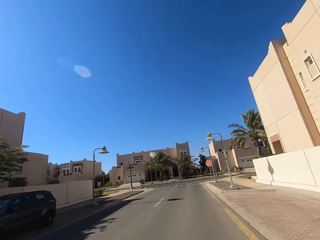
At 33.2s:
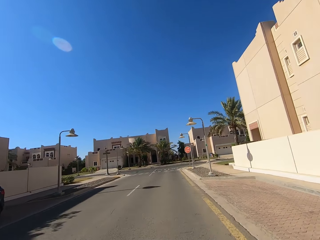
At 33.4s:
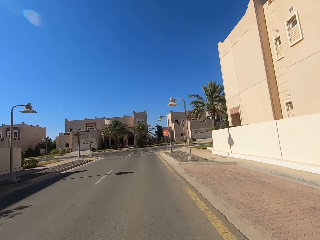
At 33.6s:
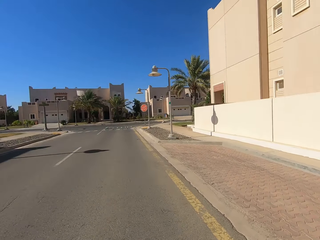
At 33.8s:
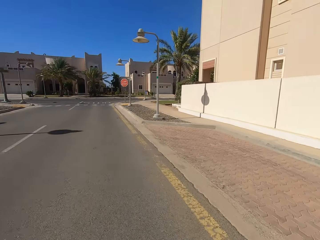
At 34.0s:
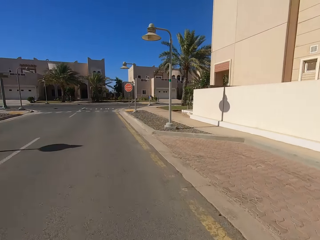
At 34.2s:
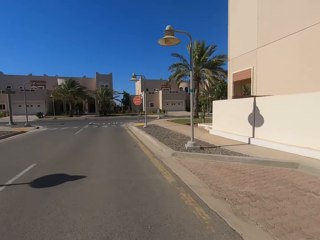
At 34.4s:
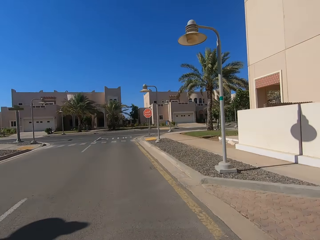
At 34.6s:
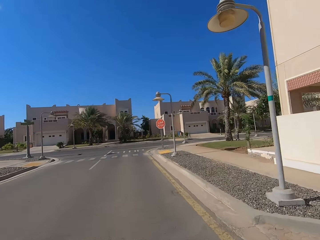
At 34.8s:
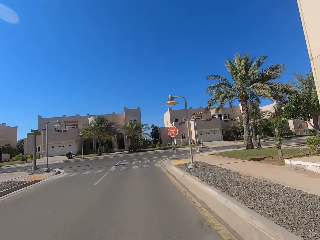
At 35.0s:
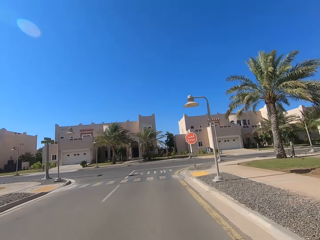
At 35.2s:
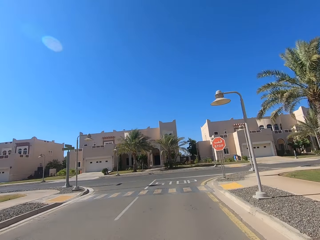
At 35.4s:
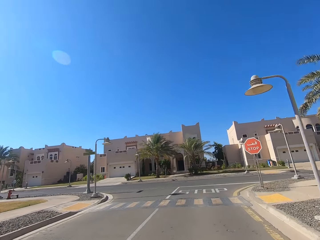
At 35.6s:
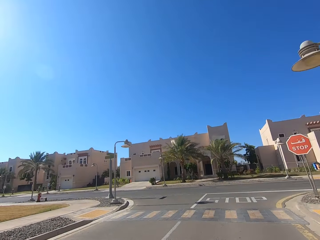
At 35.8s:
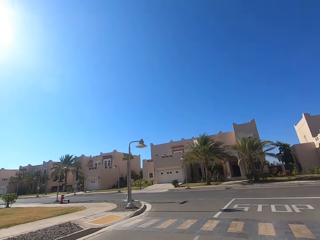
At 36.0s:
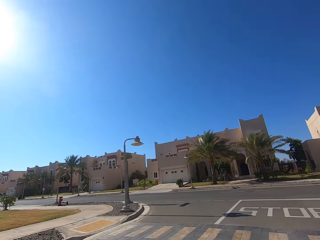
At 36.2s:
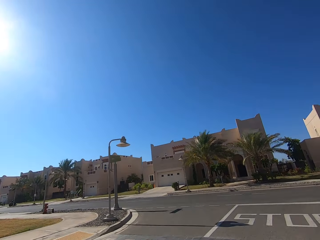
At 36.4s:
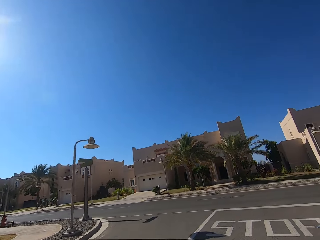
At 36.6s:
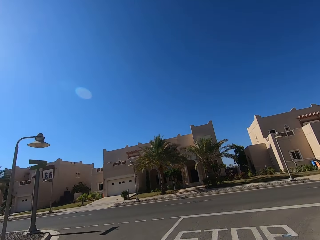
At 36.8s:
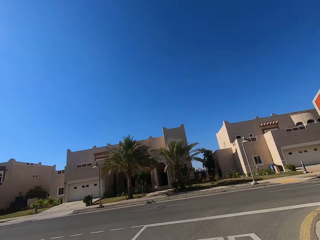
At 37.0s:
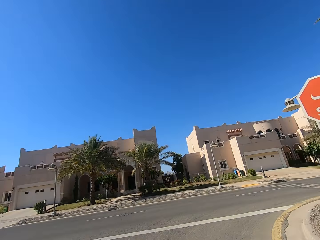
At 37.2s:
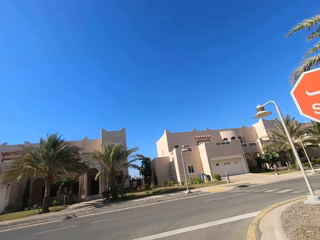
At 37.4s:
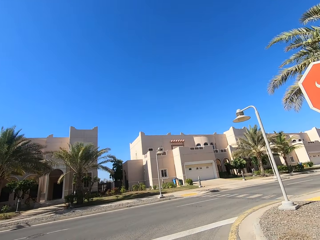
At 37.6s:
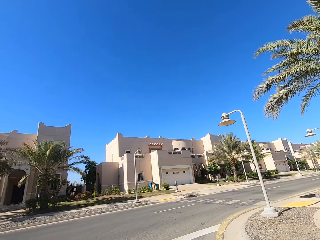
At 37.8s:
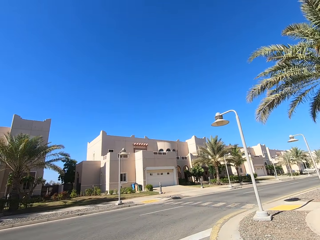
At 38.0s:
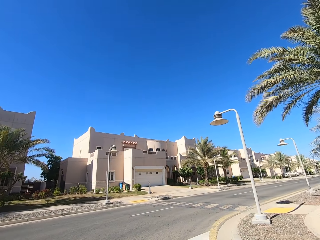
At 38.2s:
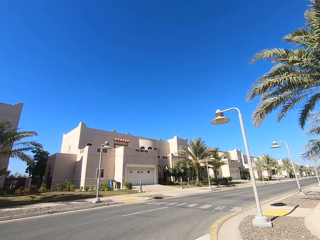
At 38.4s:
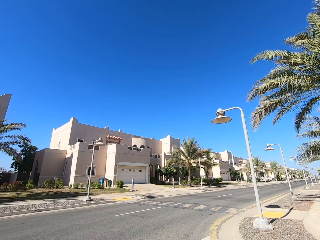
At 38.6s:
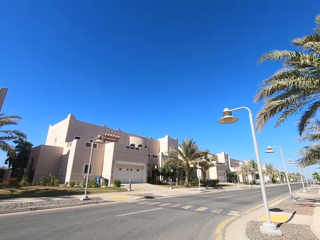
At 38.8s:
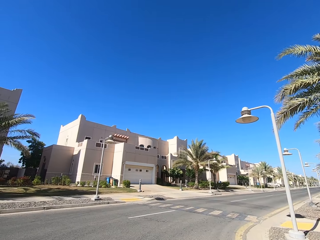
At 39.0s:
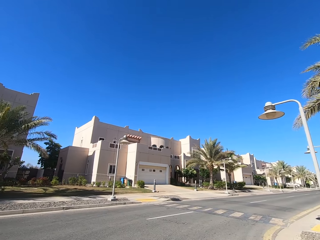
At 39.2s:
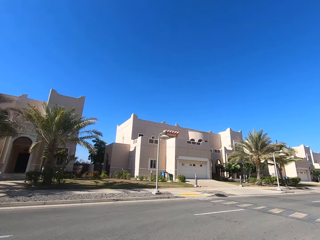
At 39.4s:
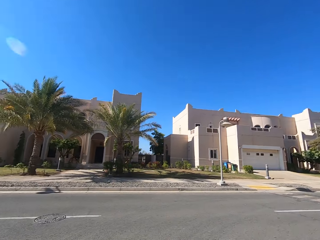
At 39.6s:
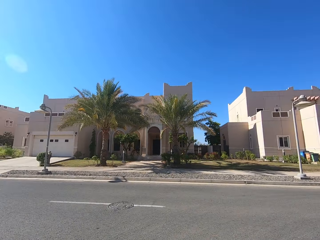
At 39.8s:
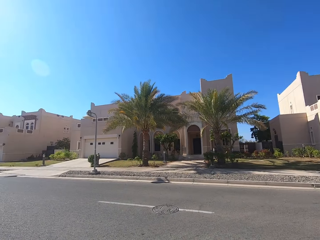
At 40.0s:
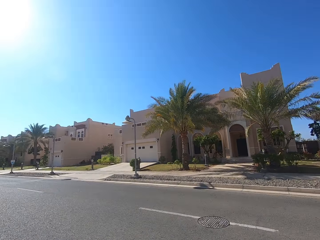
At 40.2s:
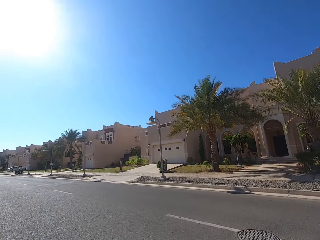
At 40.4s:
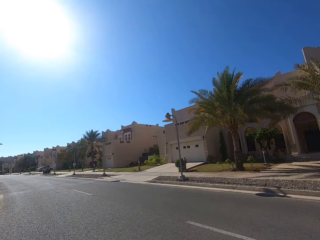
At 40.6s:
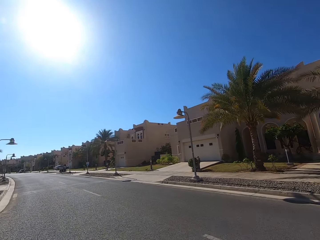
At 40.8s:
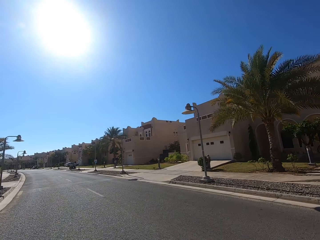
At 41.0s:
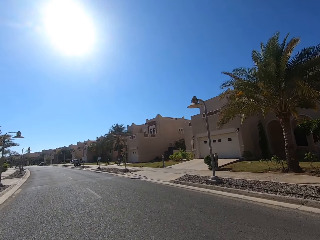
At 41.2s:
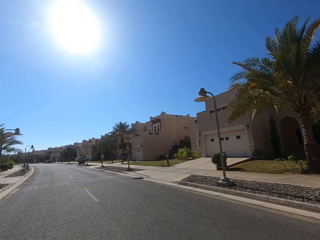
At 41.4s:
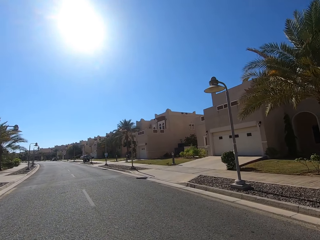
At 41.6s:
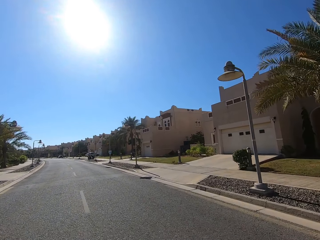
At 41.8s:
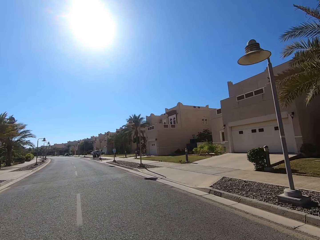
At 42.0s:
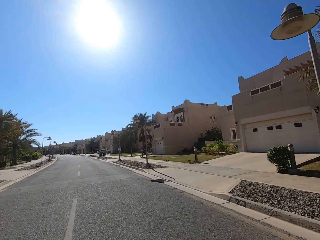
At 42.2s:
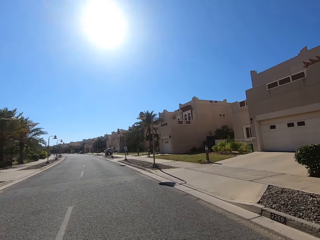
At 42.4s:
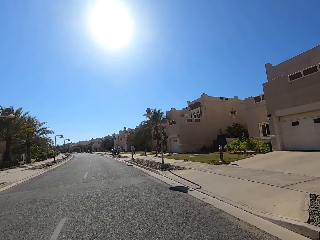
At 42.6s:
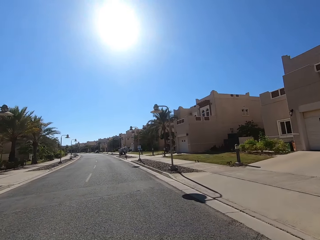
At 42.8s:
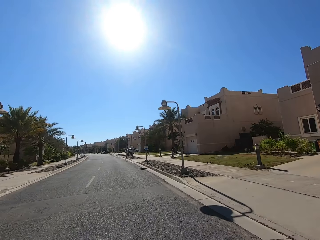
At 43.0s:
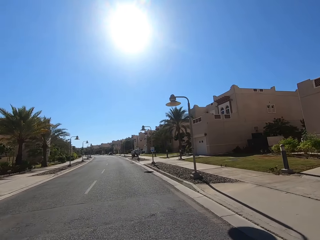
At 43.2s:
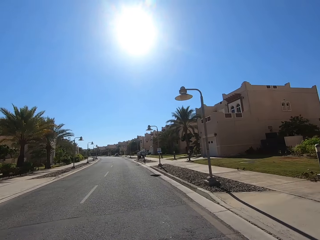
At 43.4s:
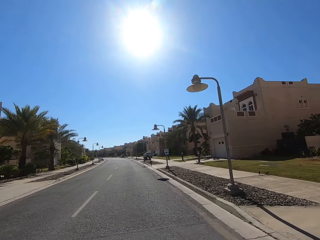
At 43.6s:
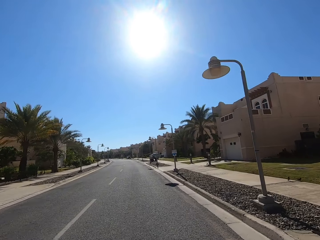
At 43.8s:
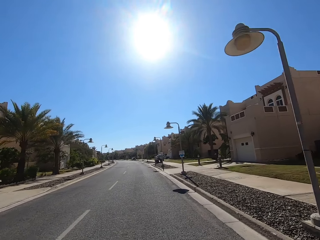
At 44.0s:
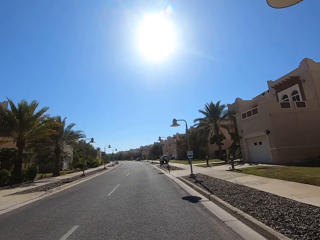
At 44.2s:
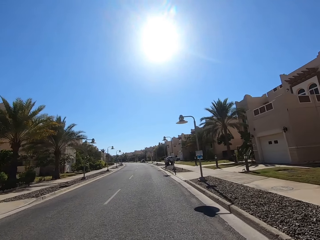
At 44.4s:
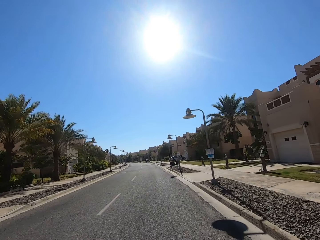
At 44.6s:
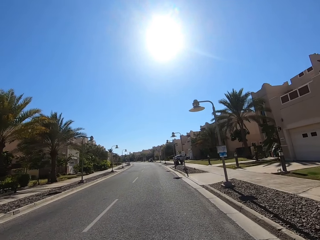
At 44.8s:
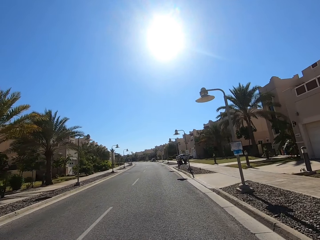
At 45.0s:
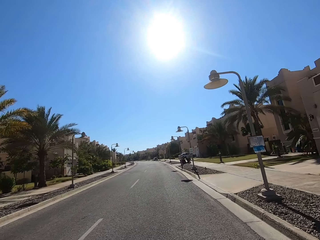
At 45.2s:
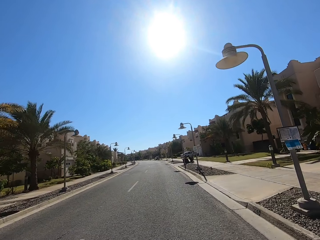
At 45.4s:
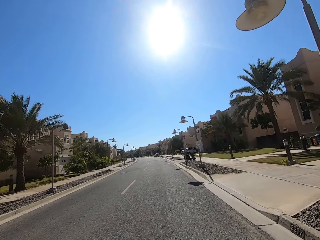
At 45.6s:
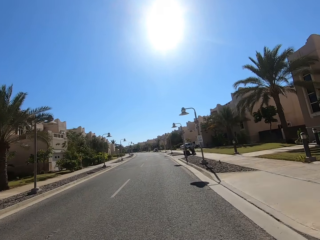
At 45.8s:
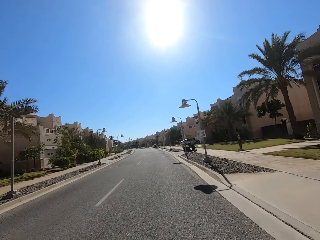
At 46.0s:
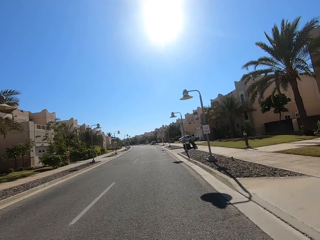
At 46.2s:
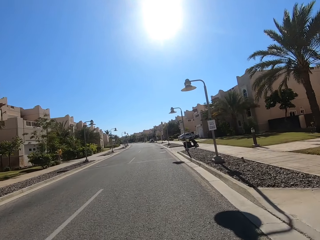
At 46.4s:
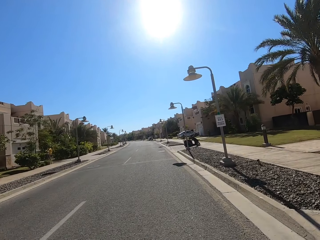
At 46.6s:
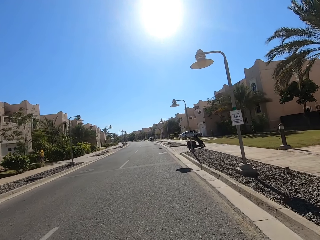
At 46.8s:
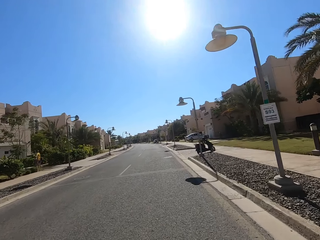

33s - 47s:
The camera wearer looks around. They ride the motorcycle to the left.

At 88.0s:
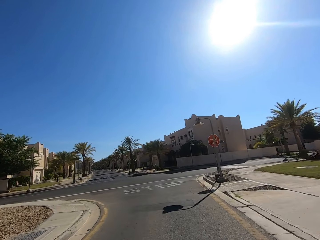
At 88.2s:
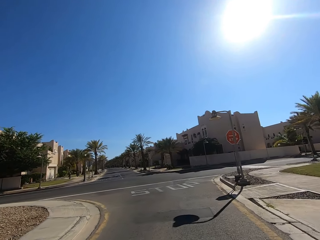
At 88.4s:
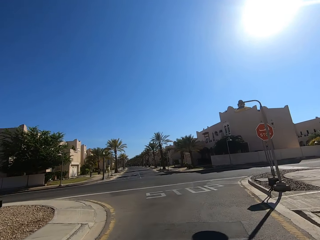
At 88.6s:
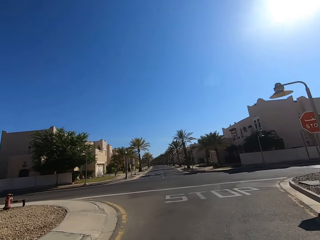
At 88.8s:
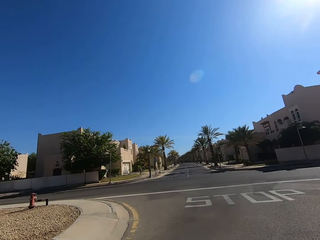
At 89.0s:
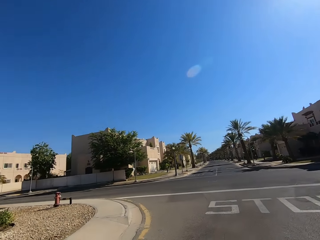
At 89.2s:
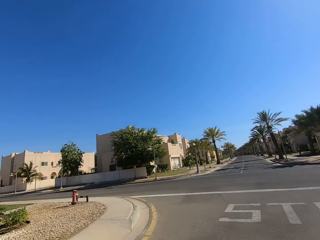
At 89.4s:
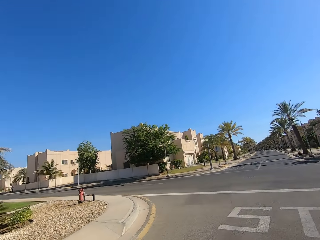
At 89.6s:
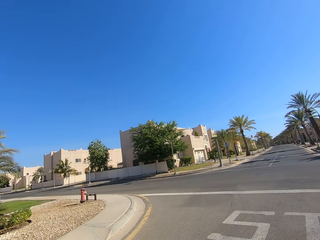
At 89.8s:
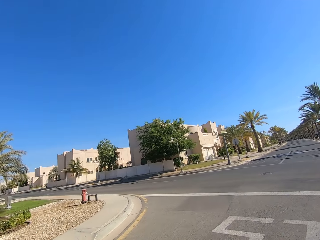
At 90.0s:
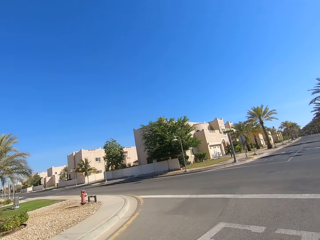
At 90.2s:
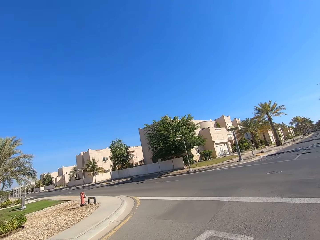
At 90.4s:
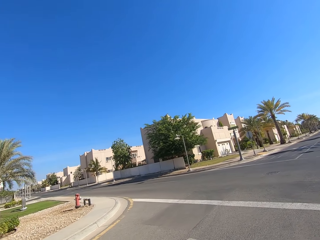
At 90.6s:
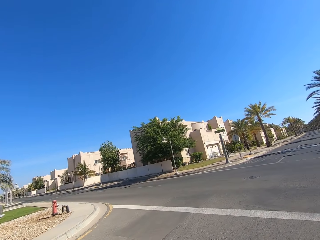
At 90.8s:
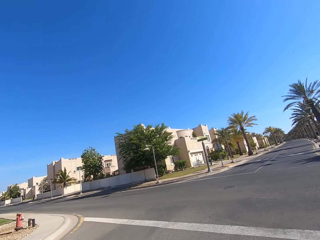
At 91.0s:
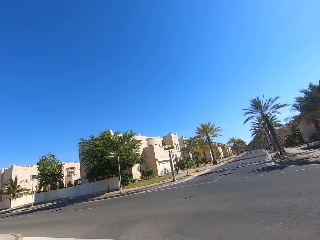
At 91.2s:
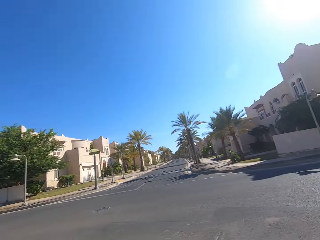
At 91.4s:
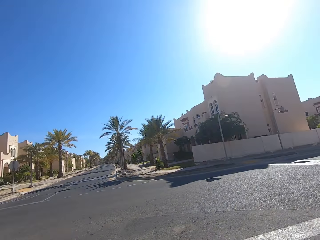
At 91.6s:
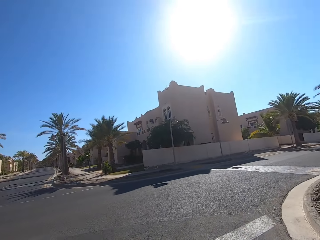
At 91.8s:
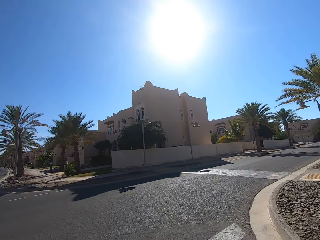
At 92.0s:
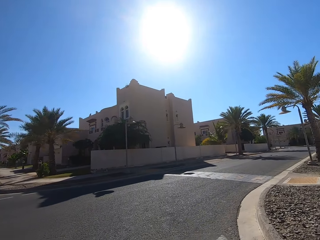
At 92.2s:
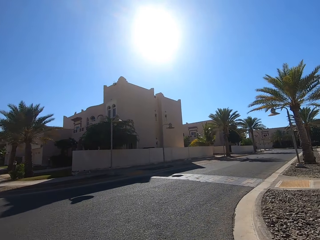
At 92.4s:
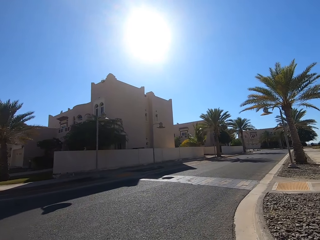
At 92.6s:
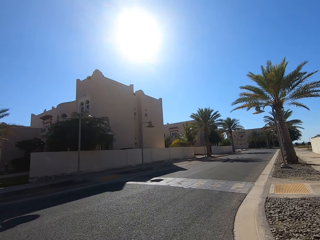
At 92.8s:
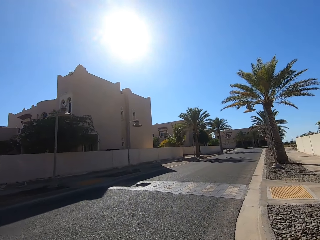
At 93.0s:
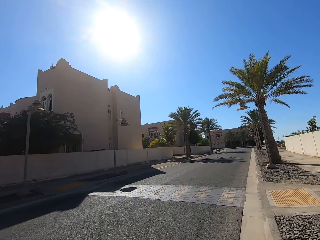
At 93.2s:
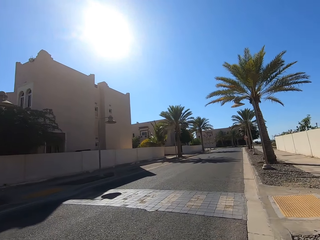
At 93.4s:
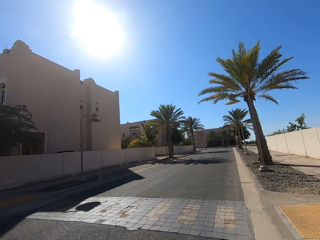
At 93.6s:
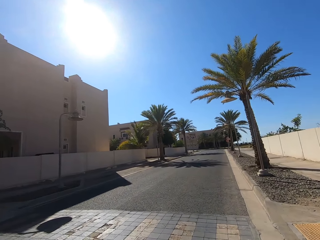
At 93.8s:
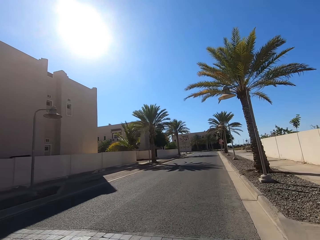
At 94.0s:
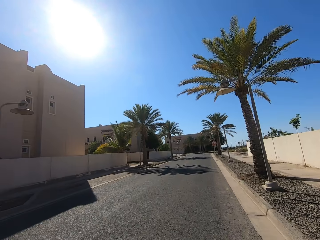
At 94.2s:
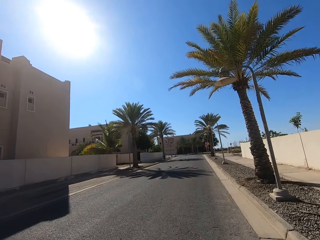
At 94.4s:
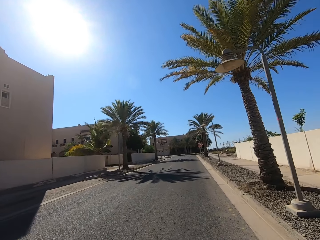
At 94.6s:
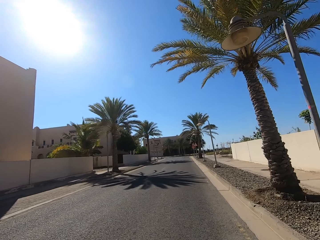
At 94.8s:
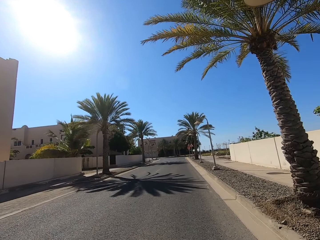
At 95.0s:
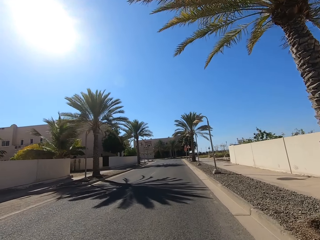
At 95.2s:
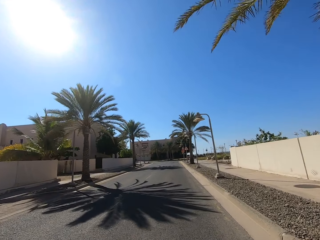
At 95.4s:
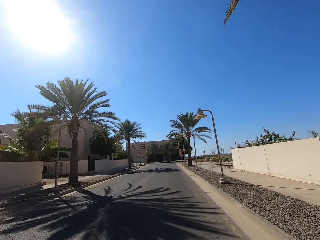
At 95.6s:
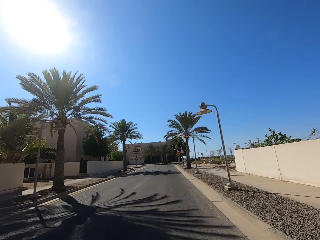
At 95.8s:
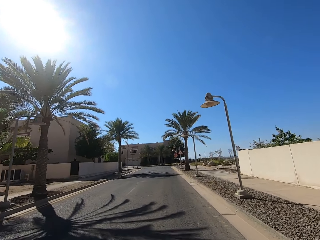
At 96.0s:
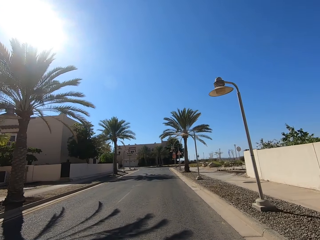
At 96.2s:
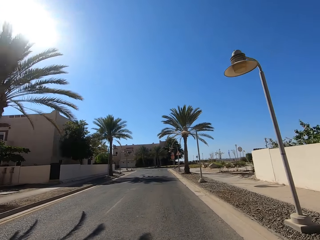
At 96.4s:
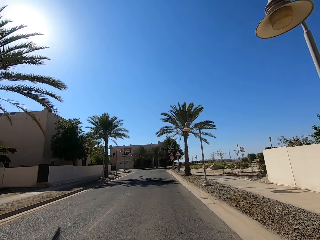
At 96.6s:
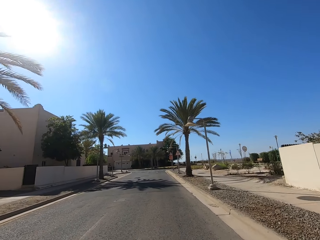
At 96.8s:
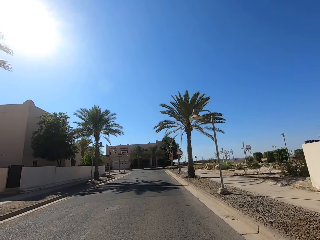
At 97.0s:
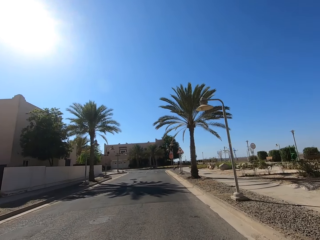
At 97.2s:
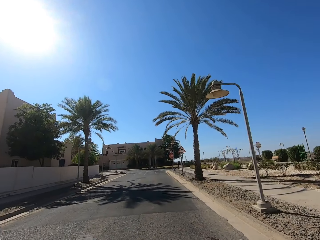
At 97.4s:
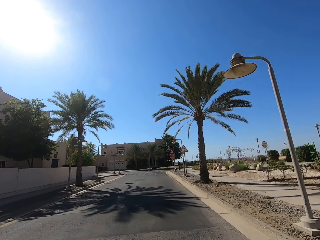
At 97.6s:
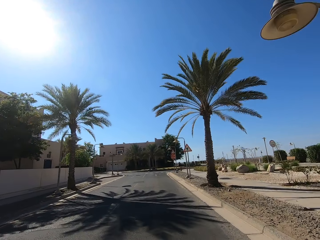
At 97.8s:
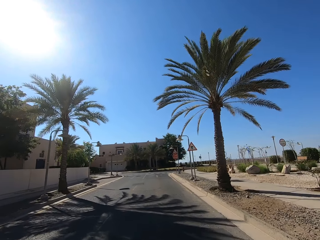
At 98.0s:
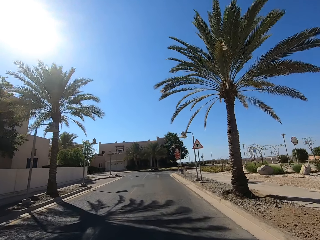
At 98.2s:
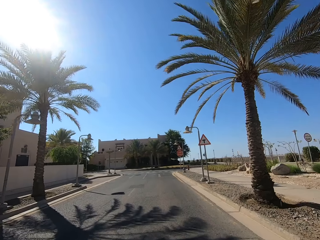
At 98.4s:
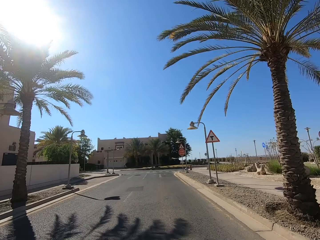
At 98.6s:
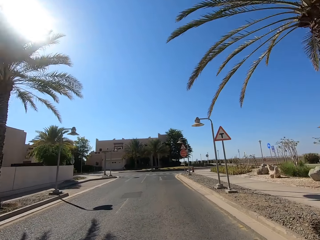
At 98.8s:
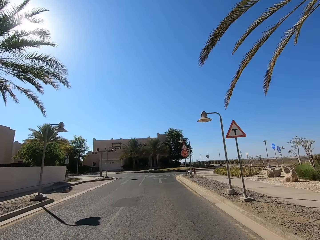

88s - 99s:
The camera wearer looks around. They ride the motorcycle to the right.
